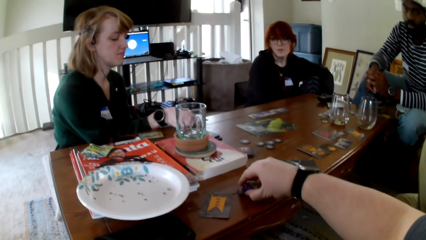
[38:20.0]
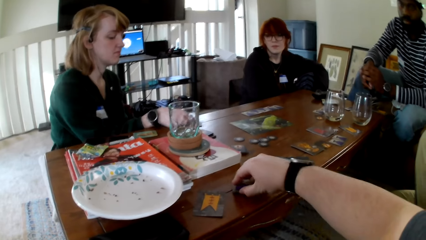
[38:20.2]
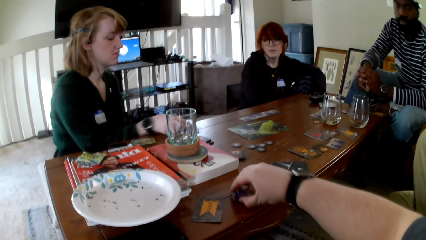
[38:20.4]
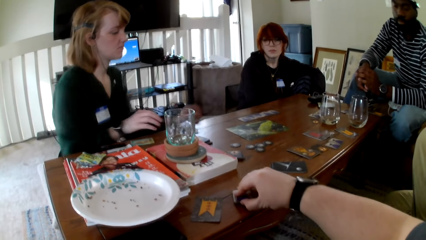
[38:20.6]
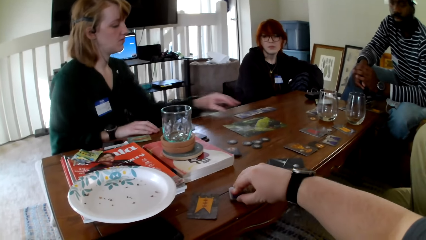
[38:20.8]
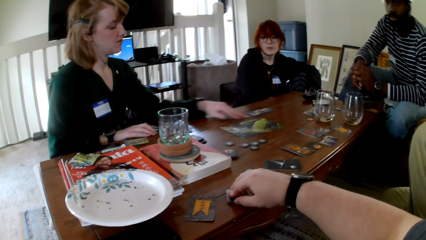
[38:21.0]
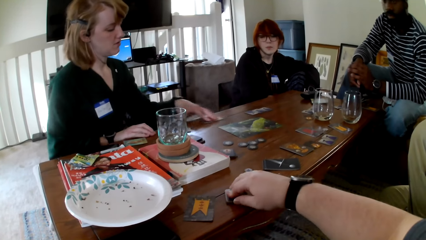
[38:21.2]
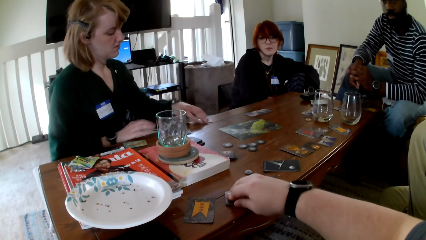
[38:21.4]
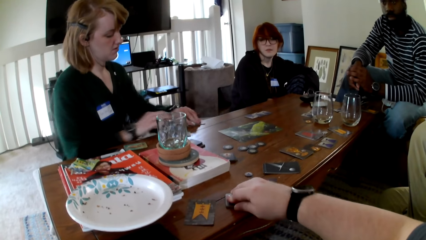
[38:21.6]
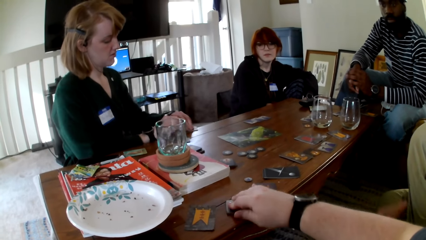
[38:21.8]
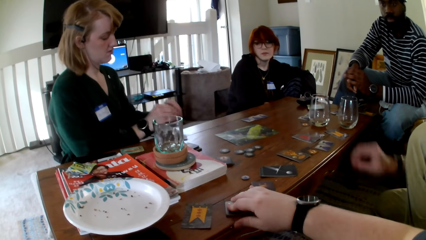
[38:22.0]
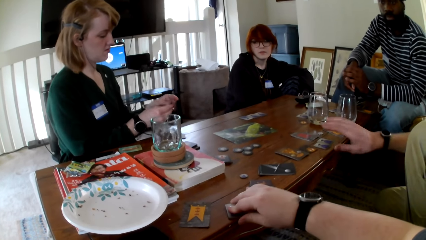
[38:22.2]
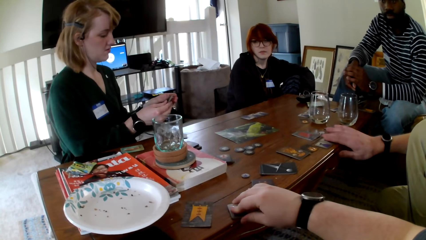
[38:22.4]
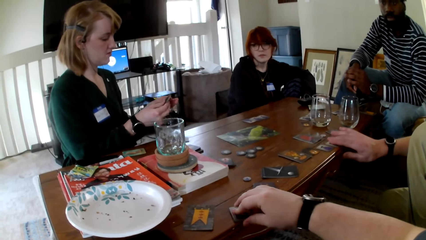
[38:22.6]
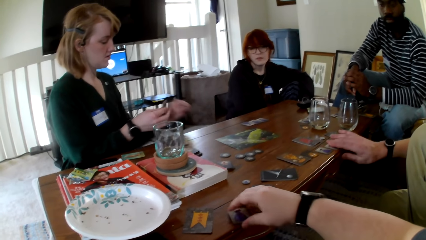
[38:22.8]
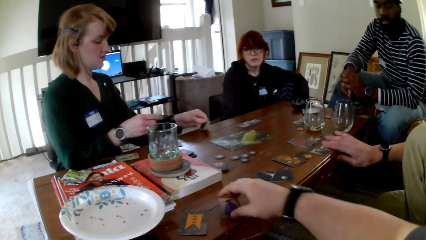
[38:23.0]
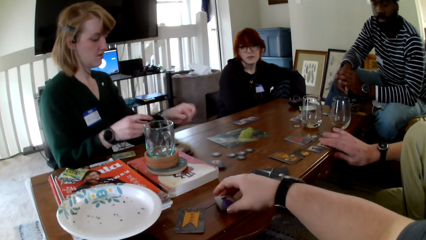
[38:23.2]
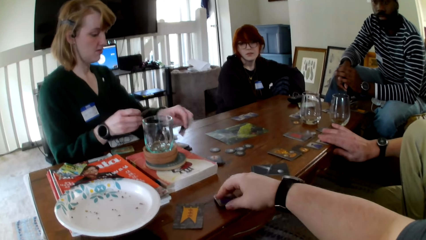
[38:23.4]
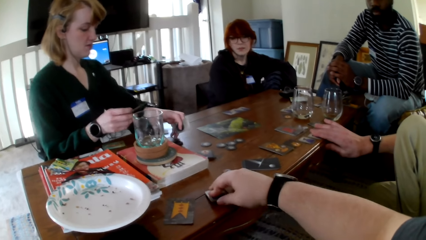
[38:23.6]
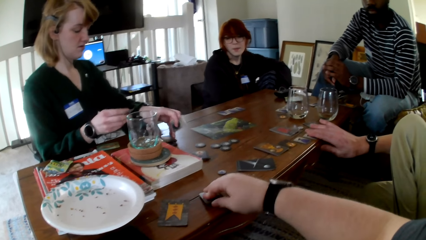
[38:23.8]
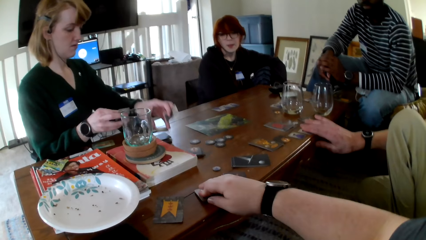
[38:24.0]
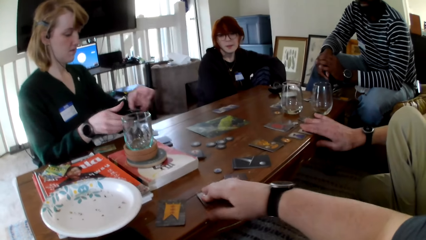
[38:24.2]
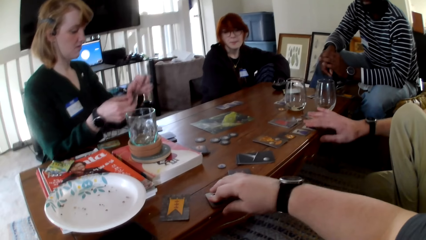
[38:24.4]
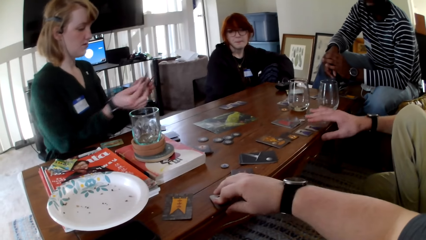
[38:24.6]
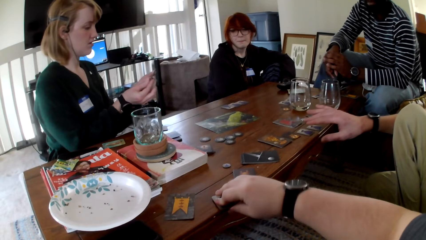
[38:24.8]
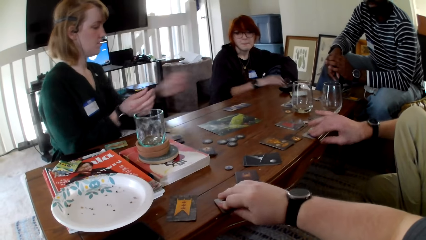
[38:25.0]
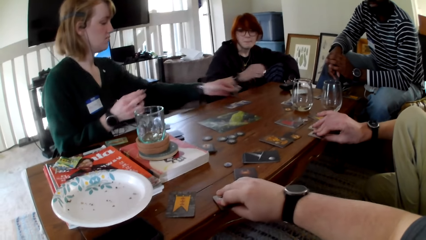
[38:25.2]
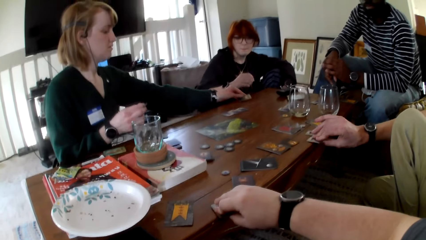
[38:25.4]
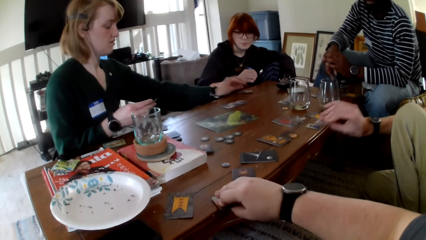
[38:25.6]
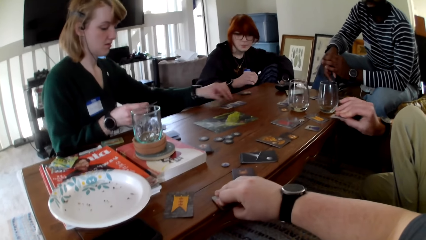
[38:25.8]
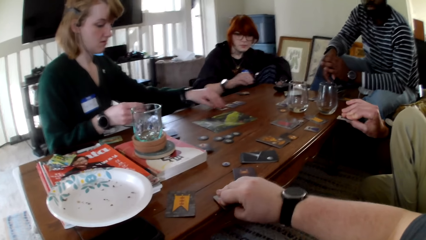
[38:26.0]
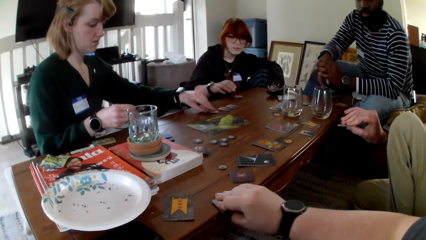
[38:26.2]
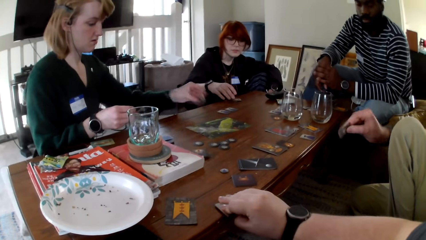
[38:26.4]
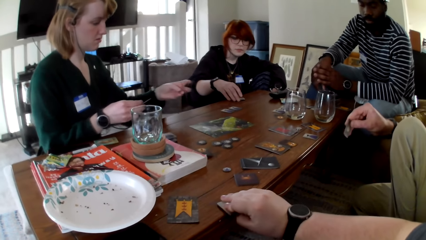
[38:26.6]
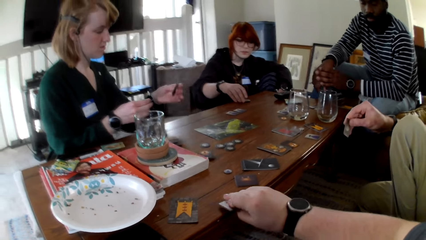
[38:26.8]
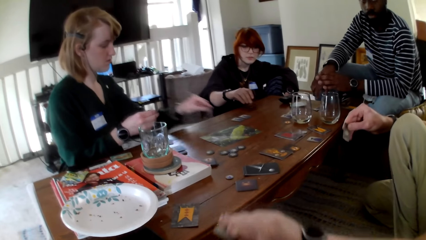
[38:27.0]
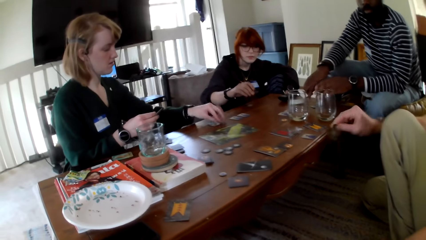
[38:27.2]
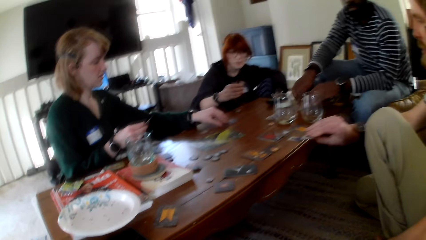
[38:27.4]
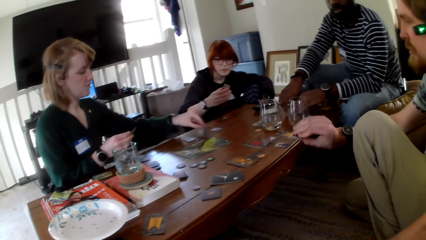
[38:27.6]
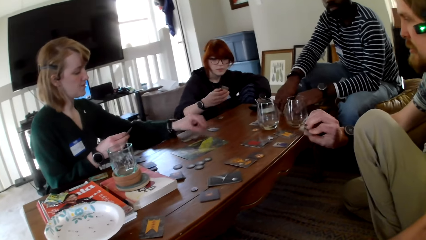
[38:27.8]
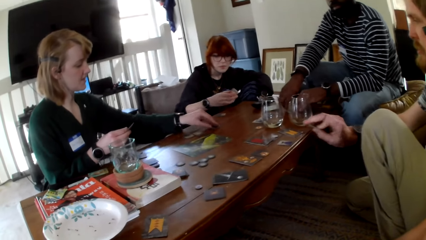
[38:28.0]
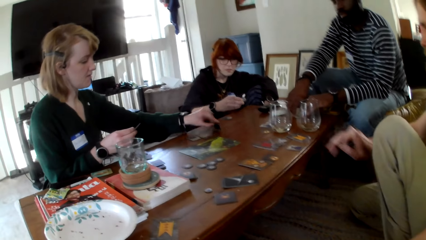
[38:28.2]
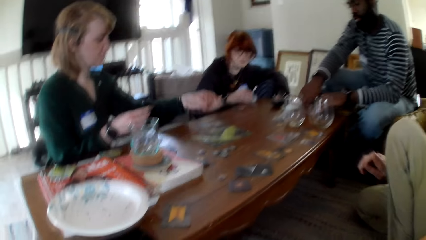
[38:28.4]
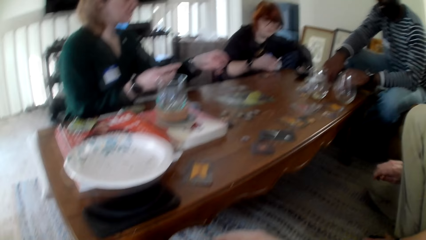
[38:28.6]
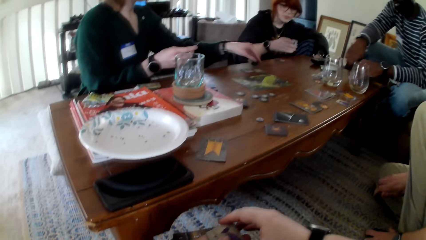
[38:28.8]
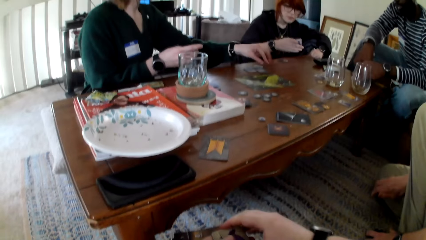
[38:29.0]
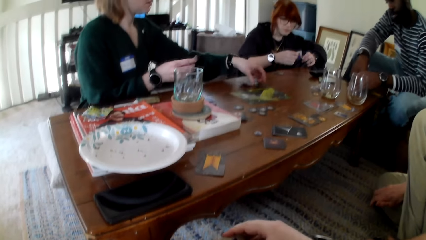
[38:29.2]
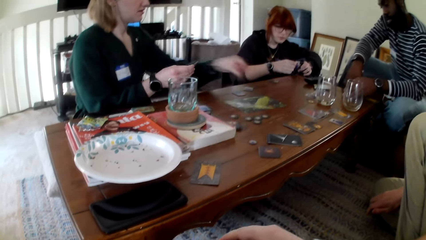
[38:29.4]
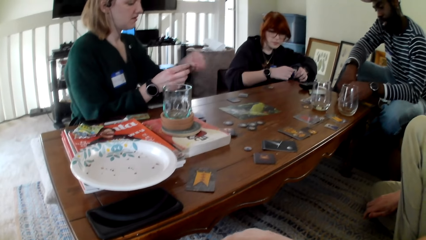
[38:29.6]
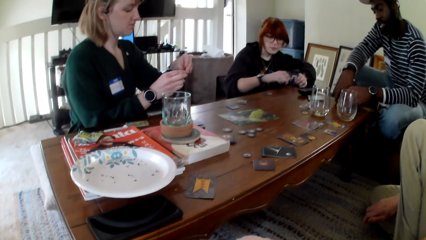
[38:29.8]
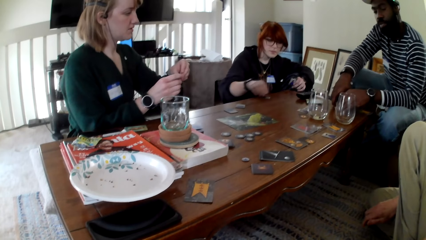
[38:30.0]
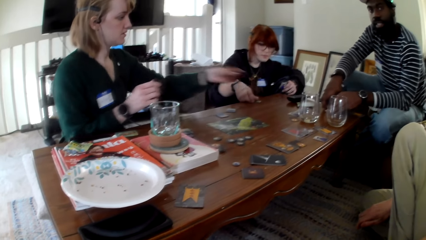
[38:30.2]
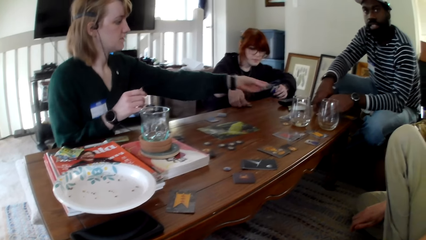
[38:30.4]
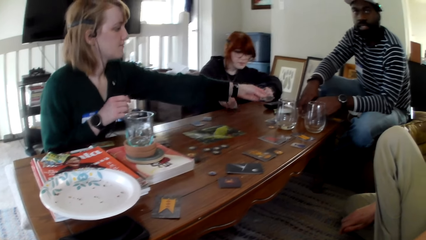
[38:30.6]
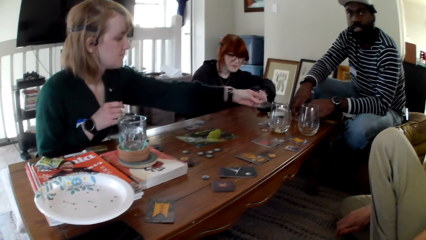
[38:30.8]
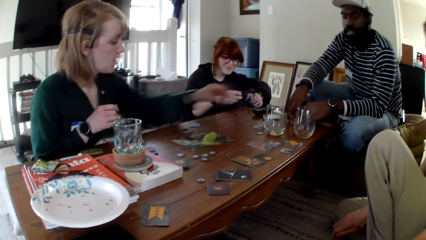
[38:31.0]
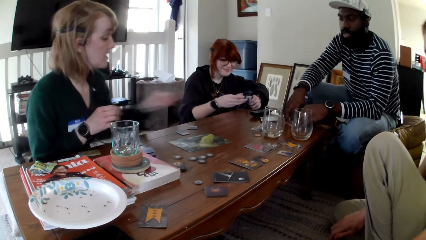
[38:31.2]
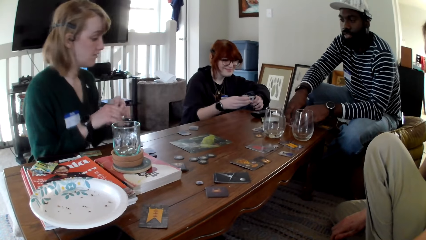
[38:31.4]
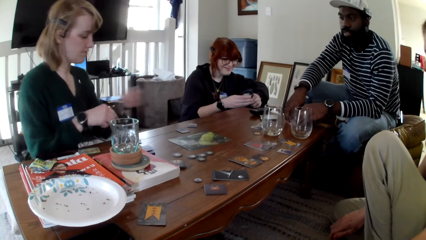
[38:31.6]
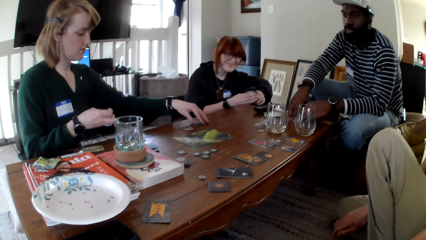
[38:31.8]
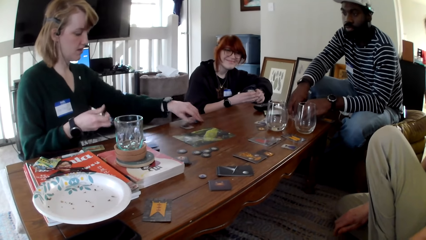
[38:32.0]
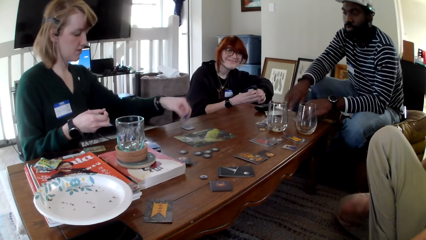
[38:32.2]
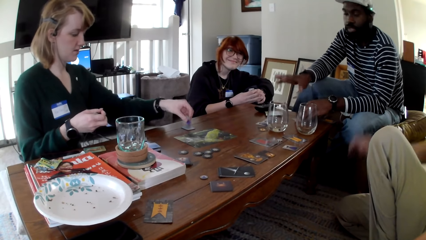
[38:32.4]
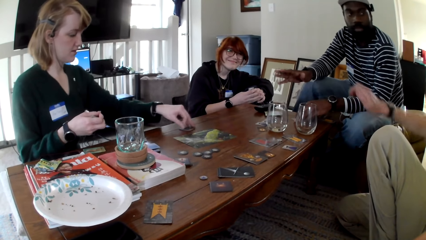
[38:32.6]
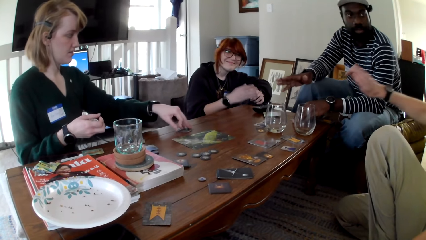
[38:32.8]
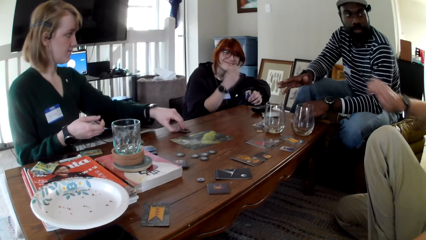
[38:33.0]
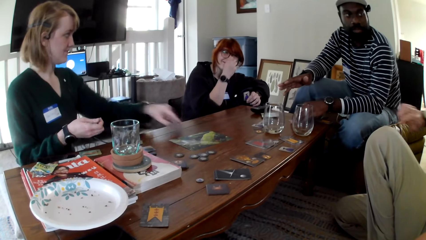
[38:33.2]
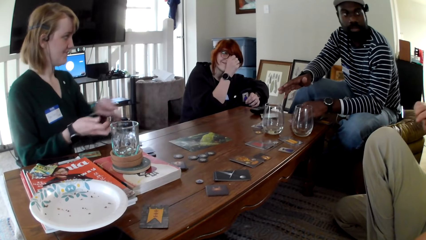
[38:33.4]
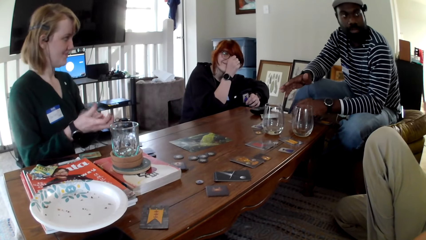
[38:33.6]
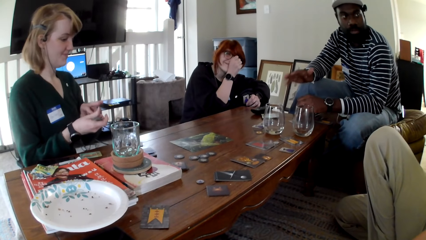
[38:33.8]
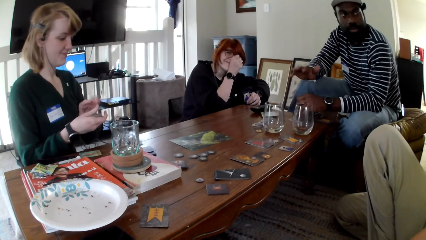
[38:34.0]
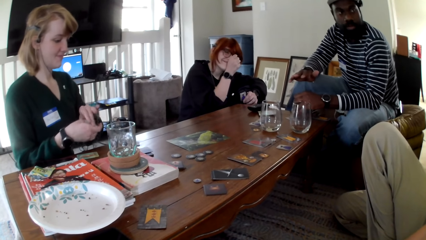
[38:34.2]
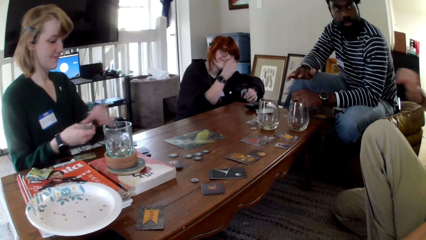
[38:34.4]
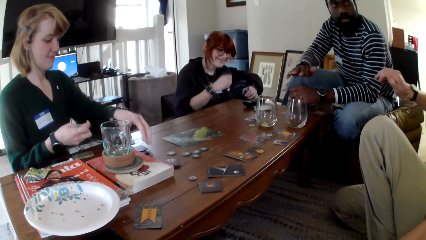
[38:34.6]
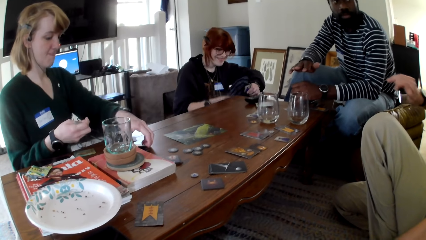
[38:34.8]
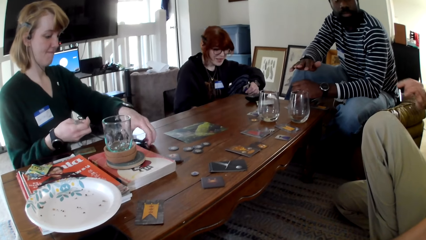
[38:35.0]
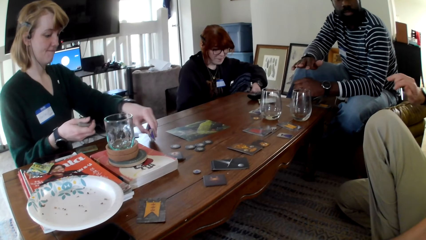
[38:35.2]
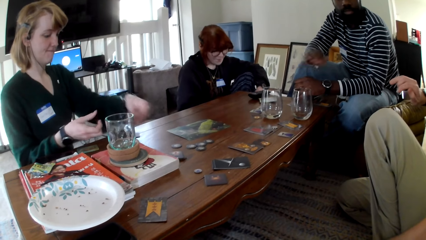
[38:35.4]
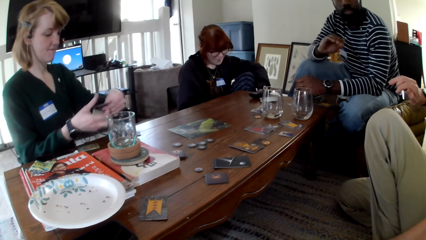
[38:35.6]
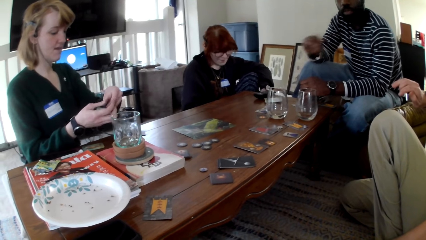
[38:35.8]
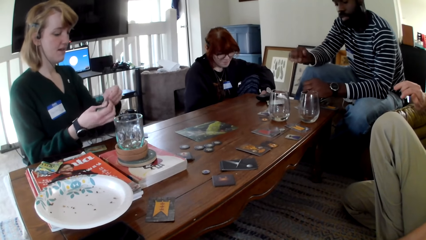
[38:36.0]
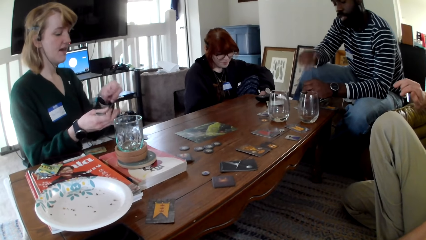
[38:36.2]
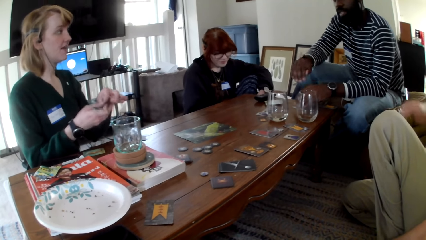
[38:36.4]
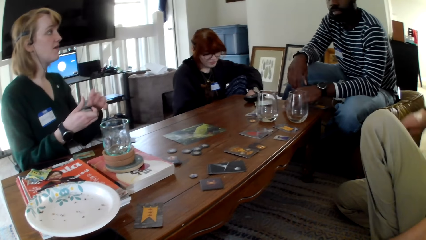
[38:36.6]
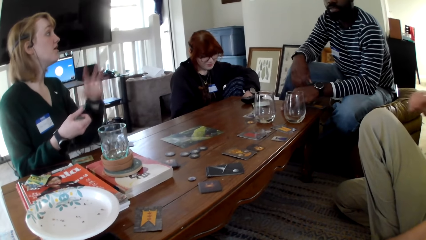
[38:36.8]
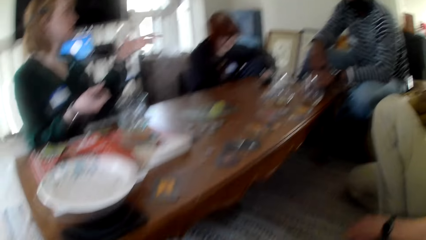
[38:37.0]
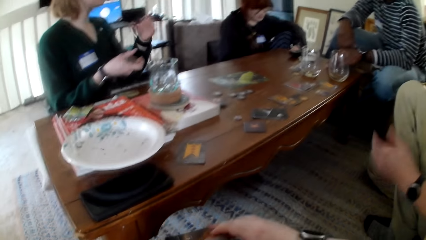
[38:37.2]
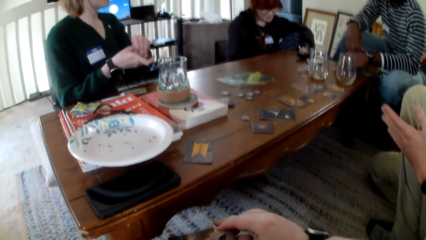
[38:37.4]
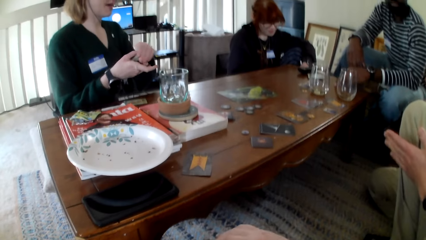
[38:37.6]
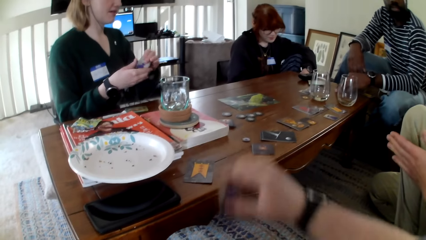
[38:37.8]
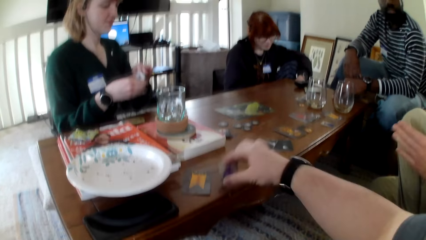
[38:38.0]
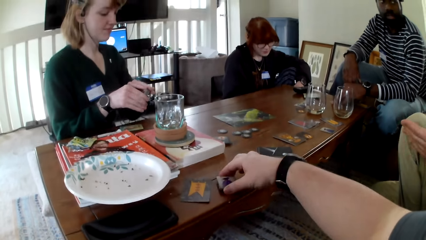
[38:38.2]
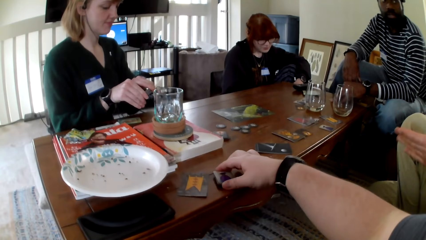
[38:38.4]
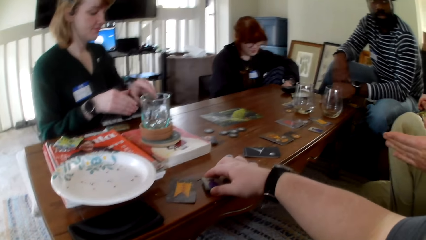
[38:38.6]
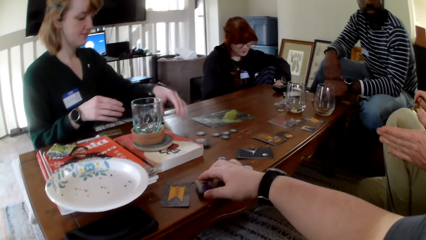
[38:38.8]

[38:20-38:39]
A woman puts the cards on the table and picks up a card. A person touches the cards. The woman holds the cards with both hands and checks the cards. A man holds the card. The woman picks up a card, switches the card to the other hand and puts the card on the table. The man picks up a card. Another person touches the cards. The woman picks up a card. The man checks the card. The woman checks the card. The camera wearer picks up a card. Another person touches the cards. The woman puts the card on the table, picks up a card, flips a card and puts the card on the table. Another woman checks the card. Another person touches the cards. The first woman picks up a card and puts the card on the table. The other woman switches the card to the other hand. The first woman picks up a card, switches the card to the other hand and hands another man a card. The other woman picks up a card. The first person touches the cards. The other woman holds the cards with both hands. The first woman picks up a card. The other man gestures his hand. The first woman puts the card on a card. The first man gestures his hand. The first woman picks up the cards and switches the cards to the other hand. The other woman holds her glasses. The first woman holds the cards with both hands, pulls her hand off the cards, picks up a card and switches the card to the other hand. The other man gestures his hand. The first man gestures his hand. The first woman gestures her hand. The first man gestures his hand. The first woman holds the cards with both hands. The camera wearer puts the cards on the table.
